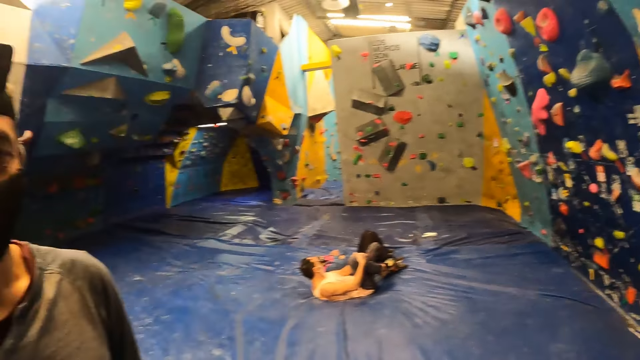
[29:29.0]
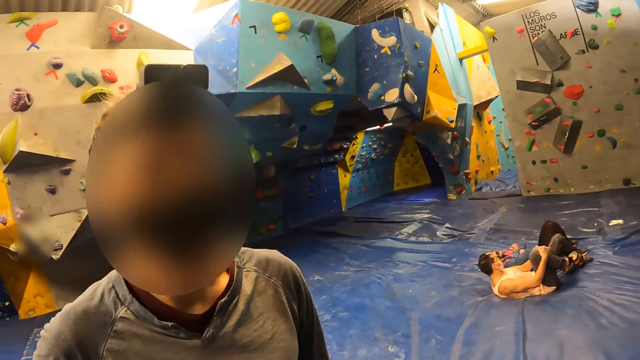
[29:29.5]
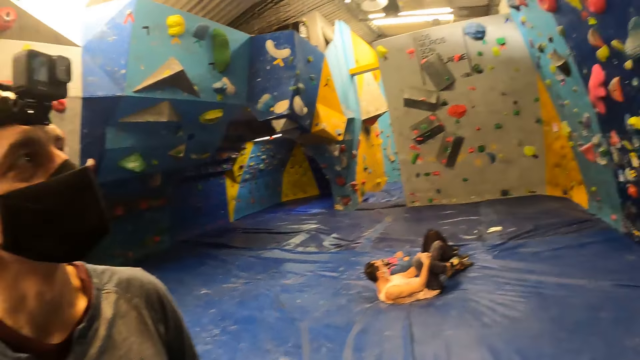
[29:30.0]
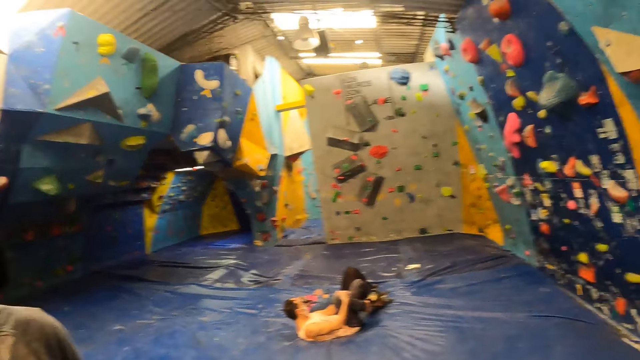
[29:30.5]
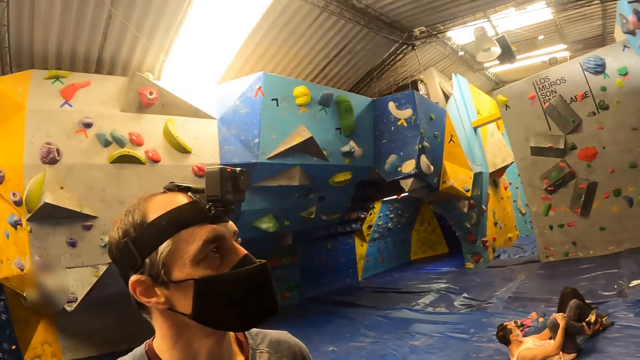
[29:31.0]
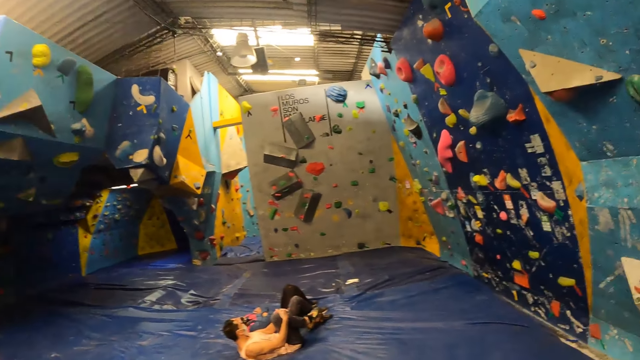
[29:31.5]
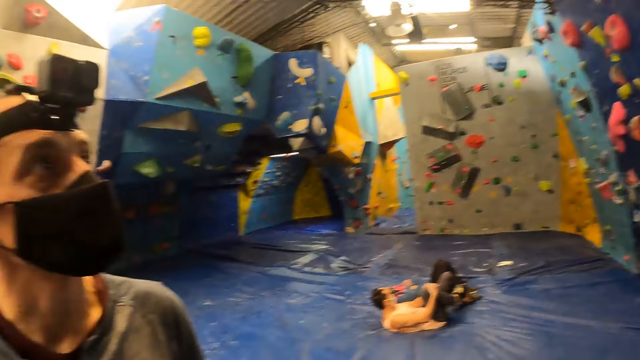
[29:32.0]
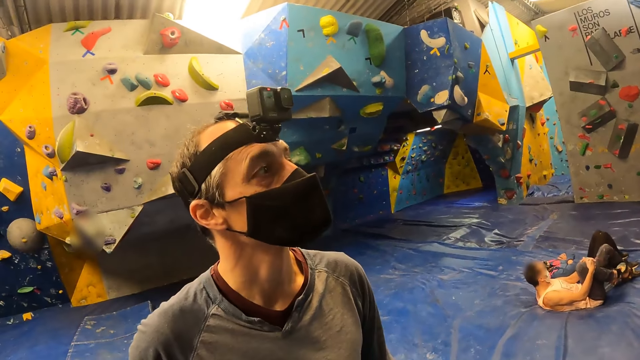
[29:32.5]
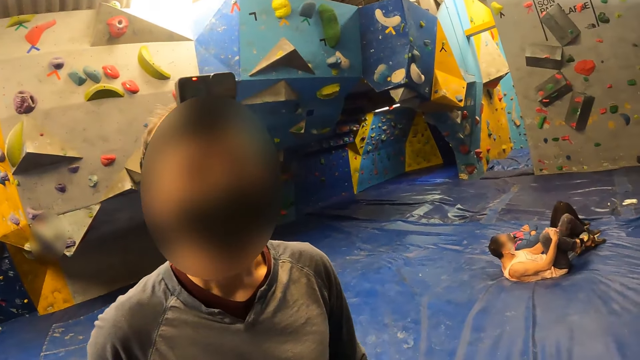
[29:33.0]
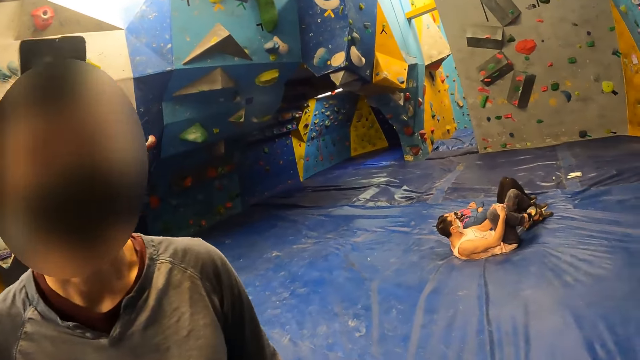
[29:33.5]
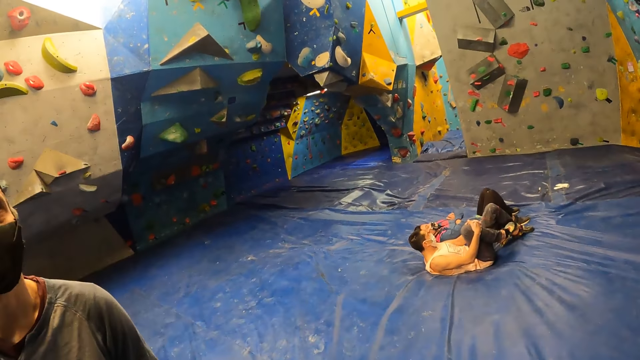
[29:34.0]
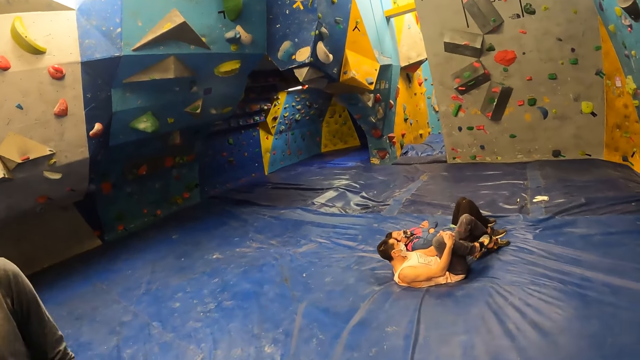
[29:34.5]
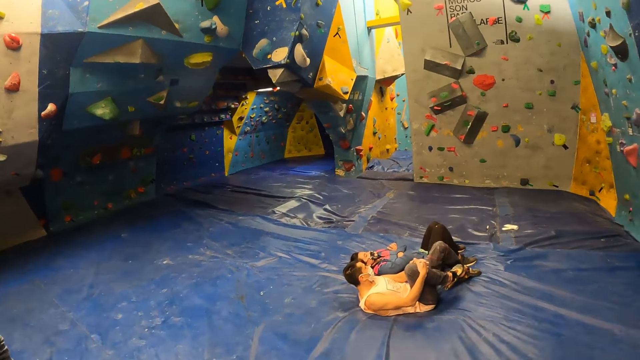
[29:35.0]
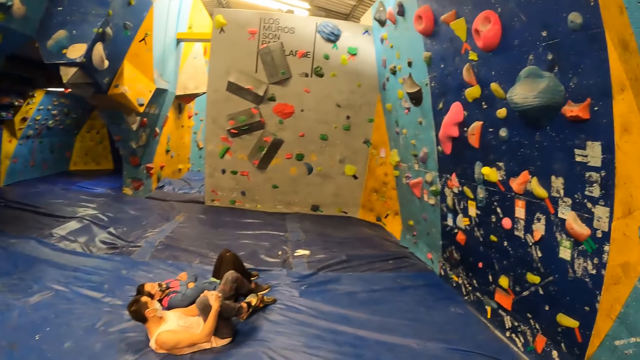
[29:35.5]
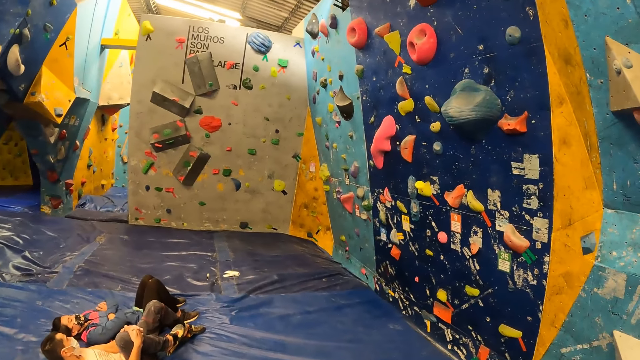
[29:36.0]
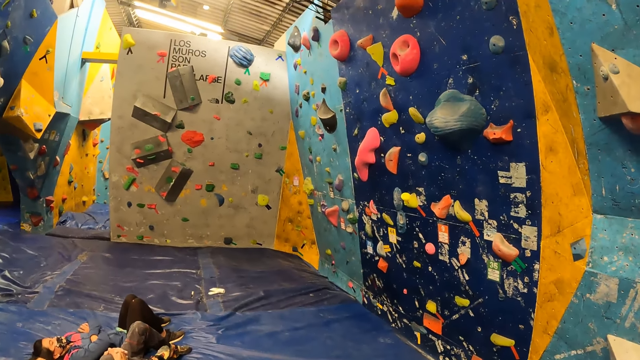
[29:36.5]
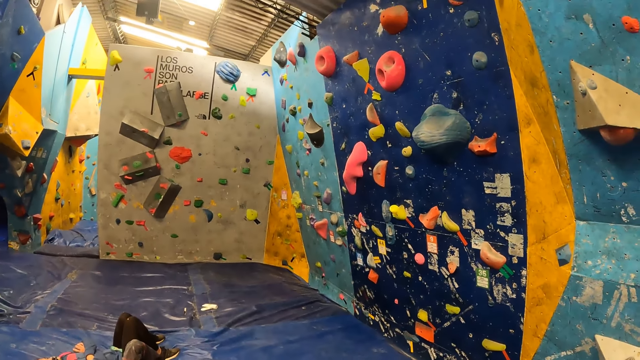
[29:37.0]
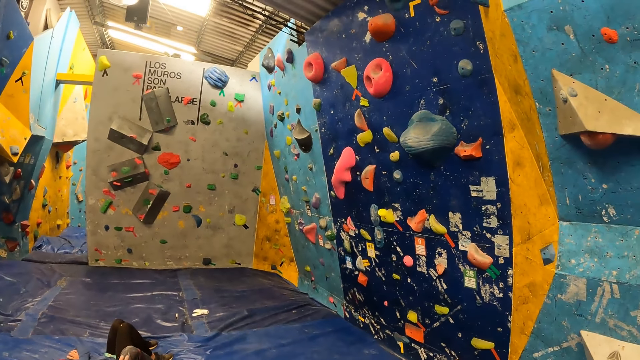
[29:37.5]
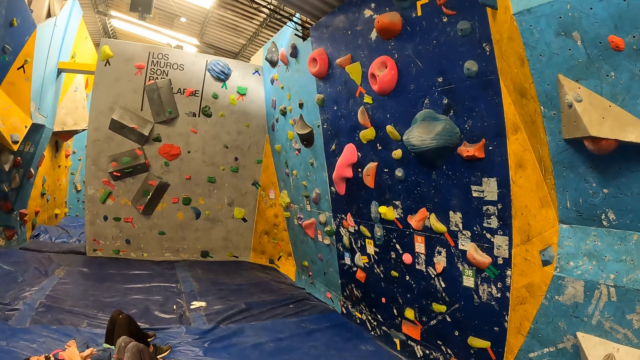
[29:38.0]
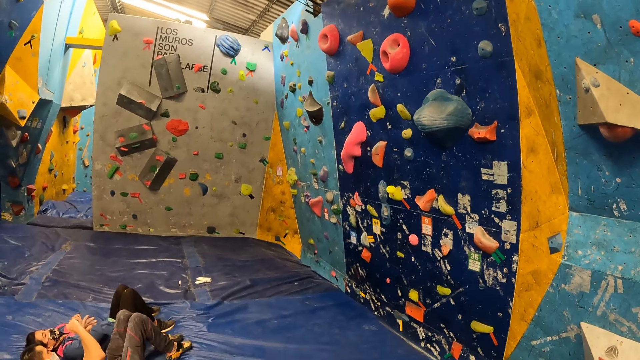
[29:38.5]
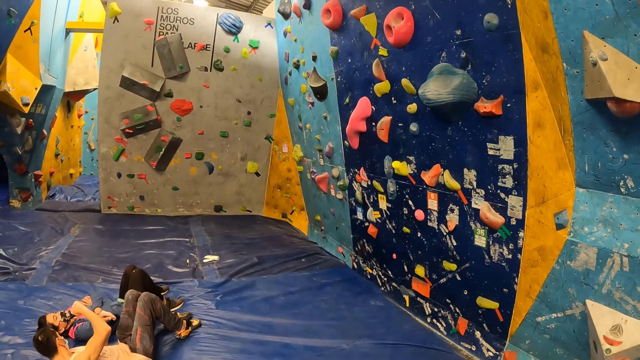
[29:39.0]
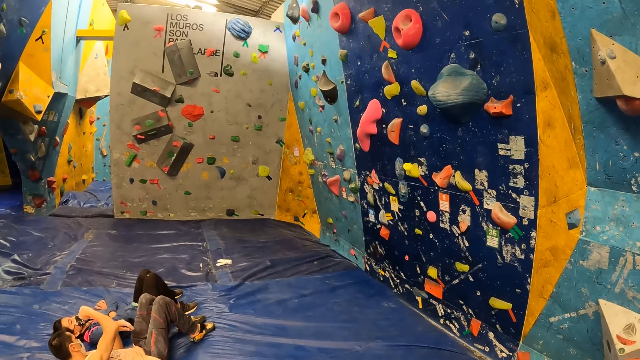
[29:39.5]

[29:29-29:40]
A person shakes their head. The camera wearer looks around.

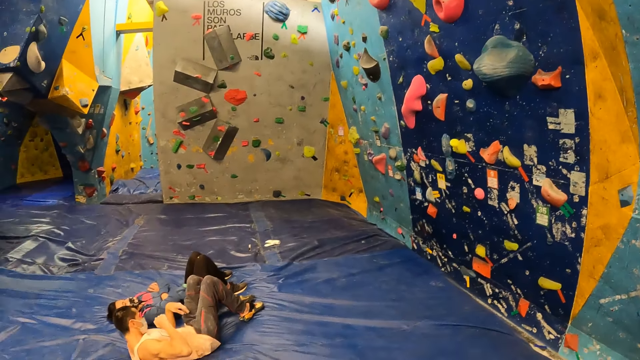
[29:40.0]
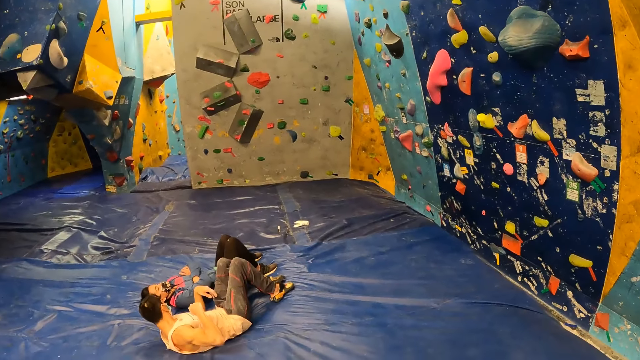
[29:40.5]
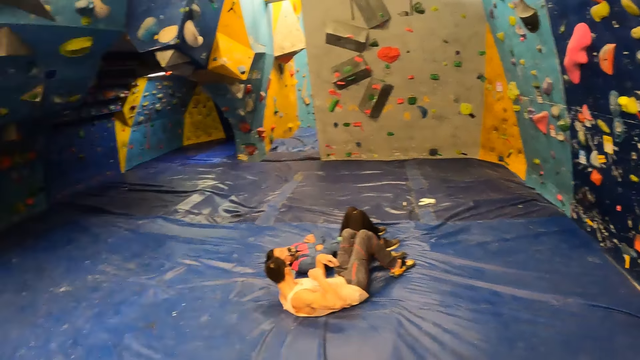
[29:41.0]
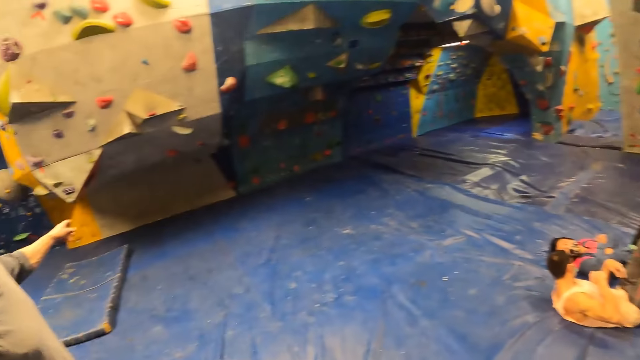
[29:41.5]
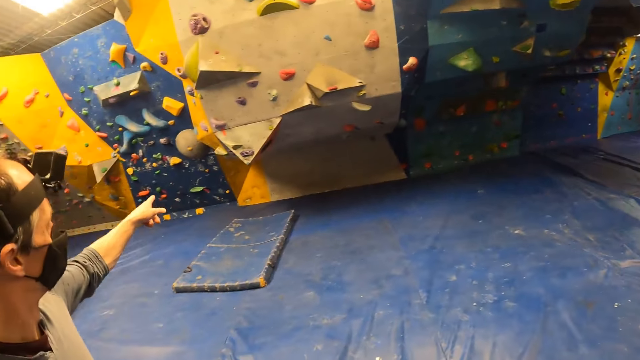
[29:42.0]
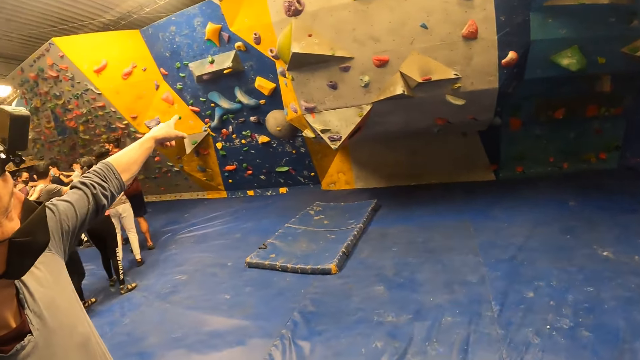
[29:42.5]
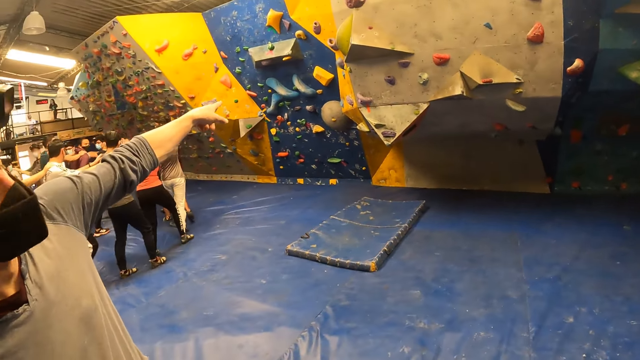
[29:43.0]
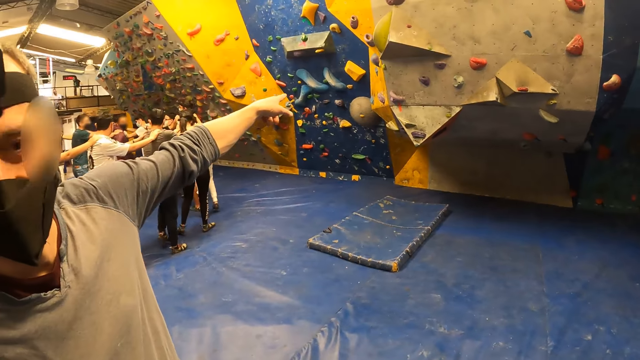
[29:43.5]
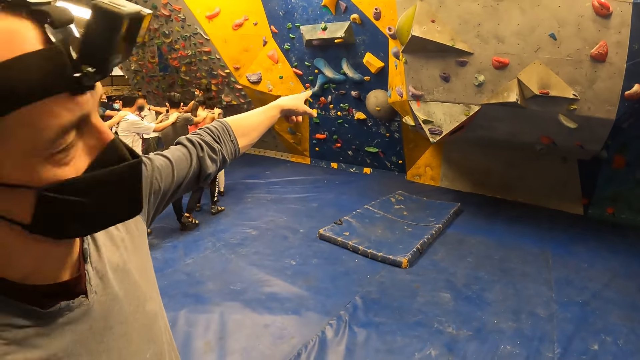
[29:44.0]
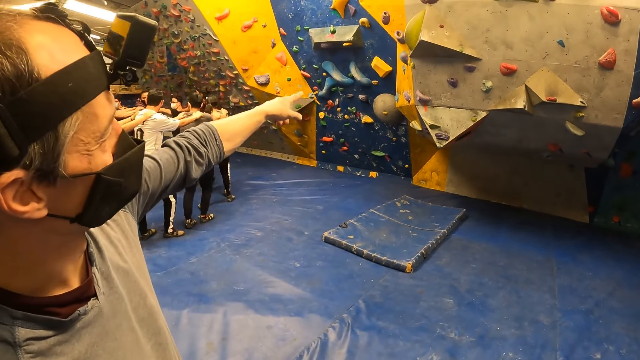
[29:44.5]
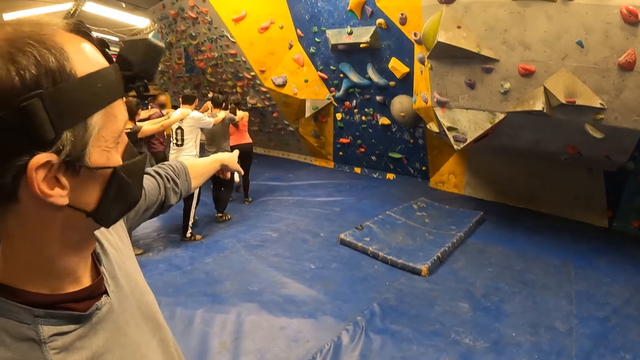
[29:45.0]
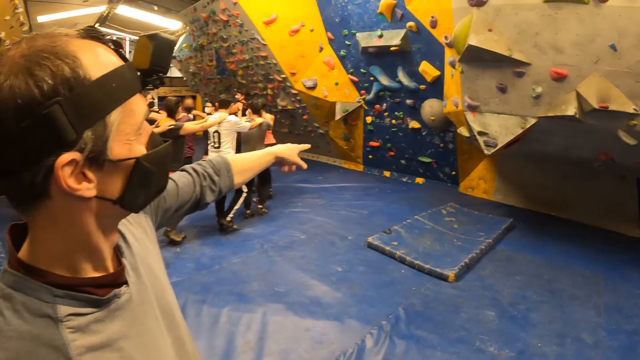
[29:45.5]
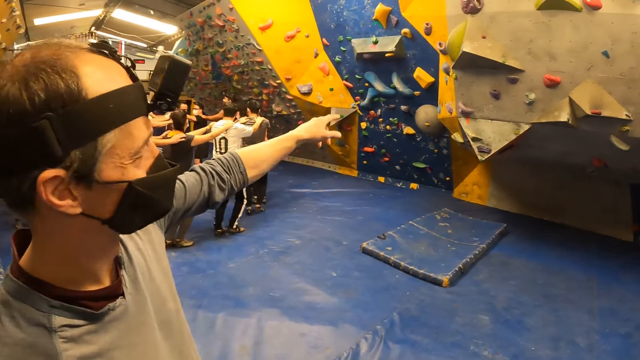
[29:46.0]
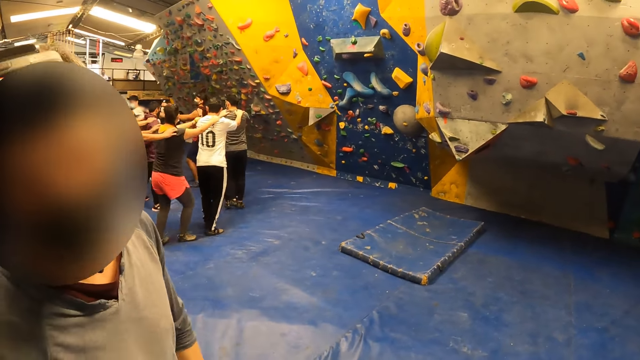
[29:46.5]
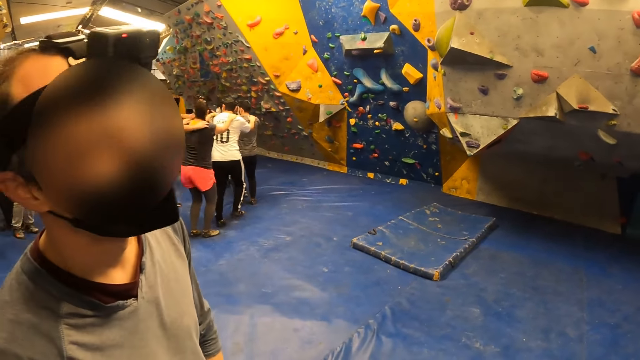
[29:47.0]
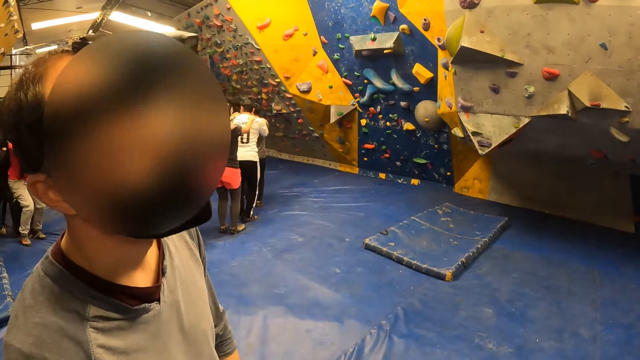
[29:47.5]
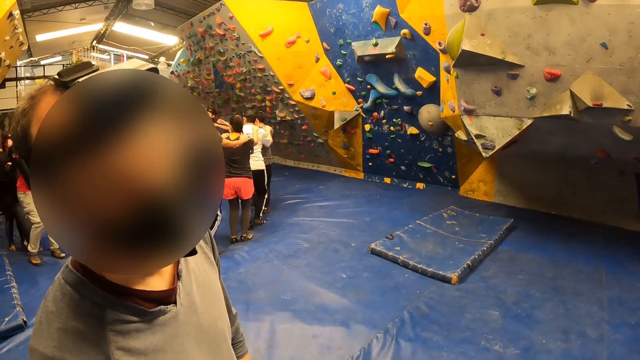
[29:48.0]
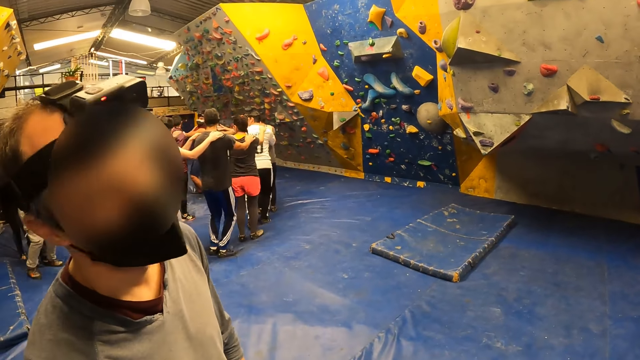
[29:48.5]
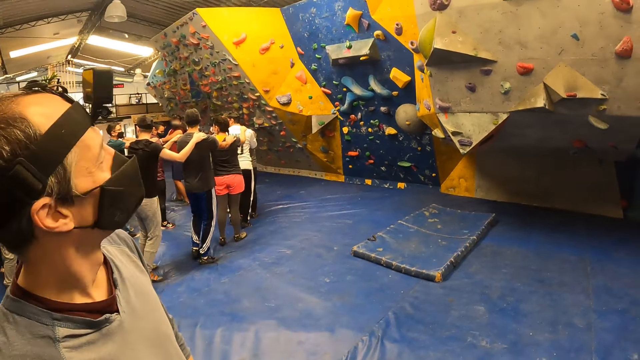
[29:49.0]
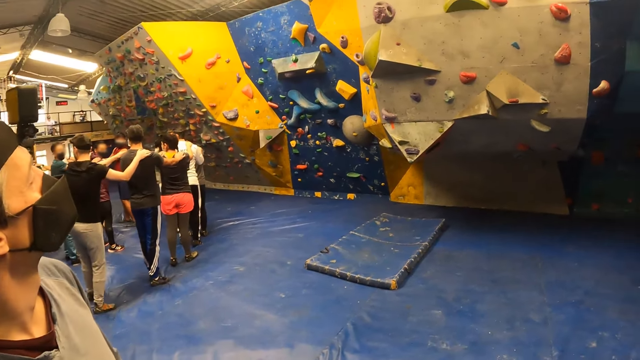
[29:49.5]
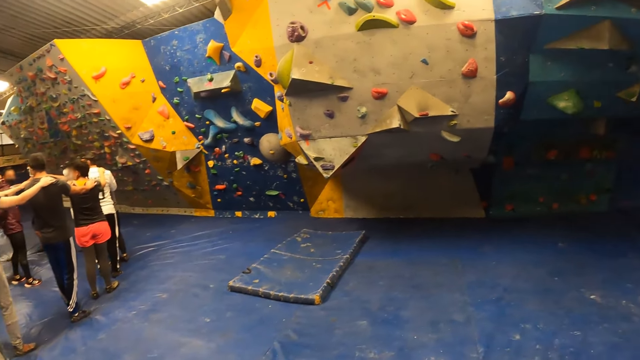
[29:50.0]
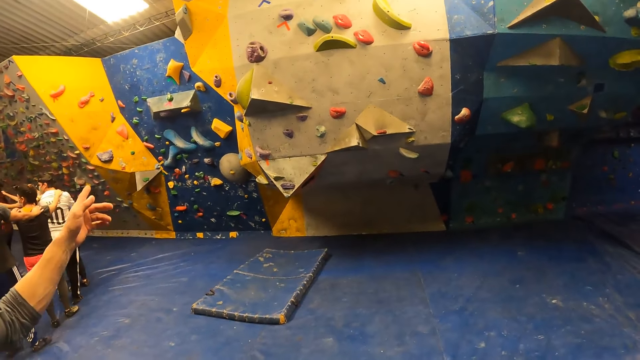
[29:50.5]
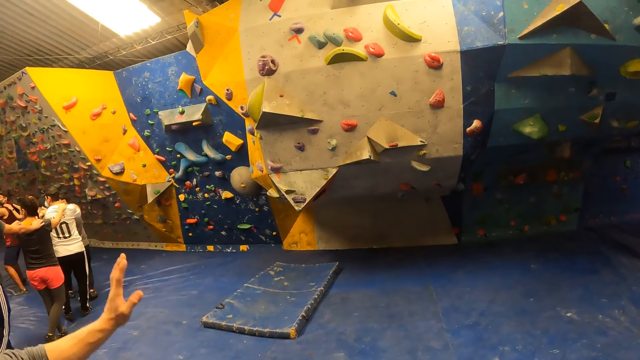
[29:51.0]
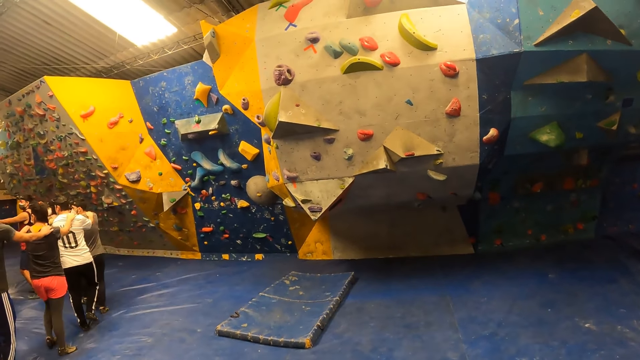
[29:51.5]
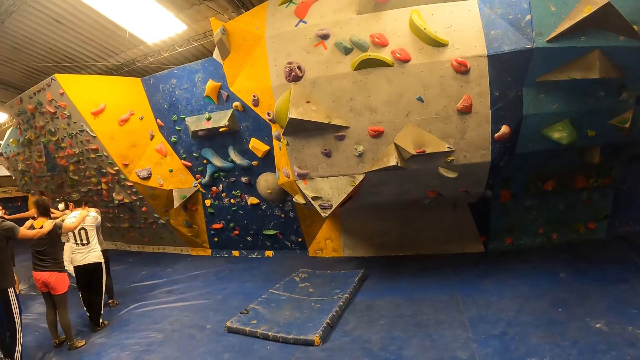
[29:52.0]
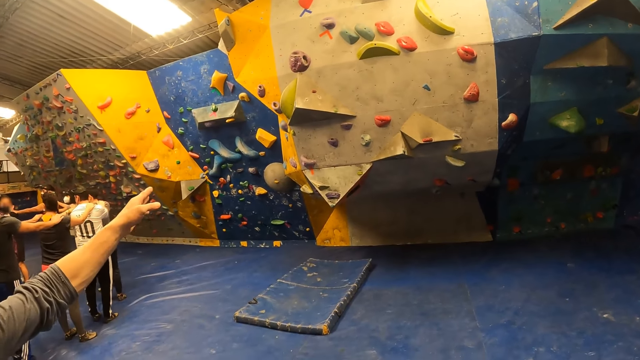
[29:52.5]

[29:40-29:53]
The man points to the wall with his left index finger.
